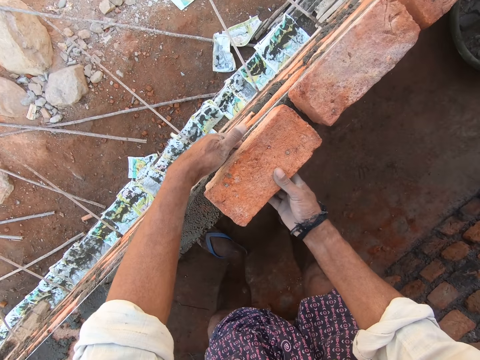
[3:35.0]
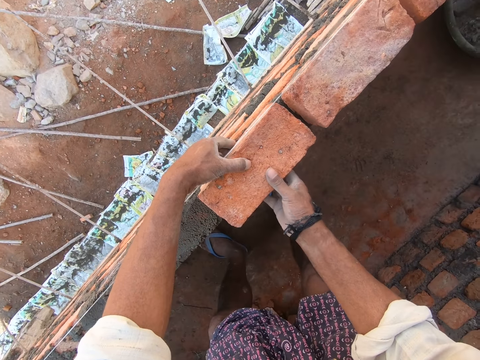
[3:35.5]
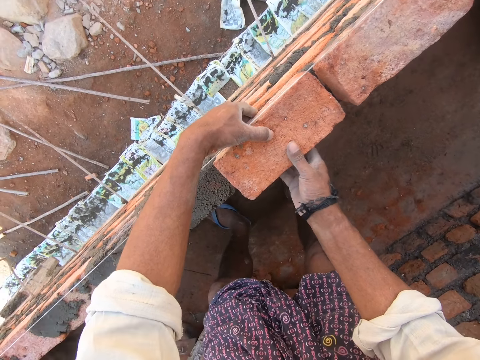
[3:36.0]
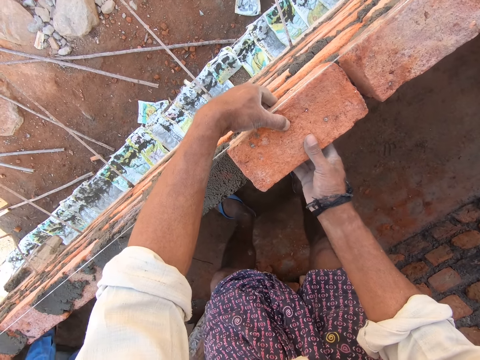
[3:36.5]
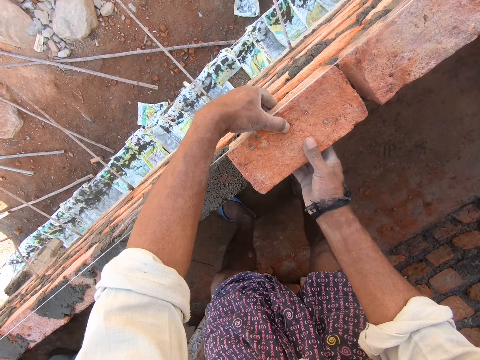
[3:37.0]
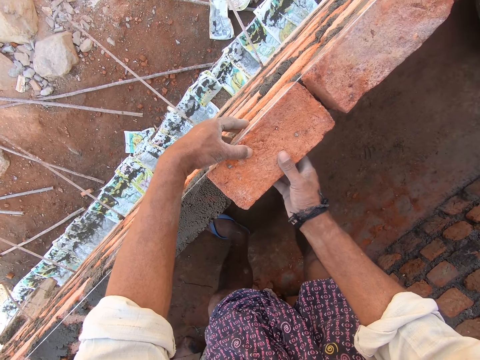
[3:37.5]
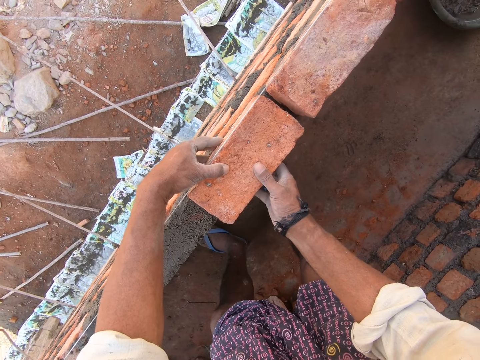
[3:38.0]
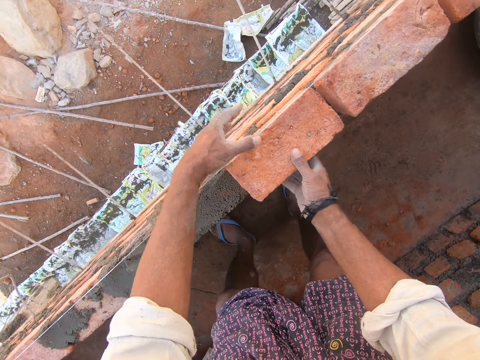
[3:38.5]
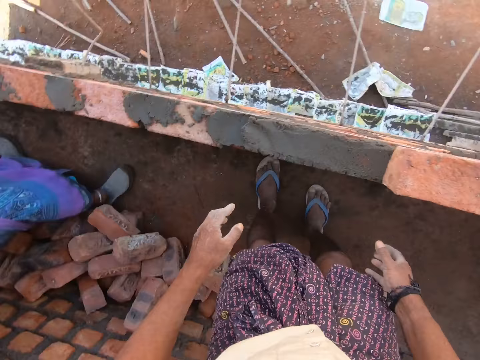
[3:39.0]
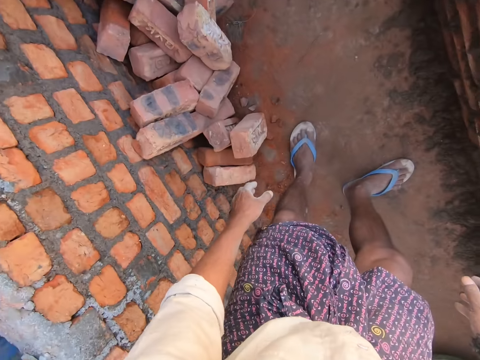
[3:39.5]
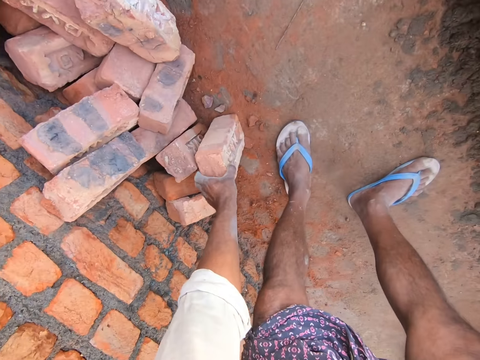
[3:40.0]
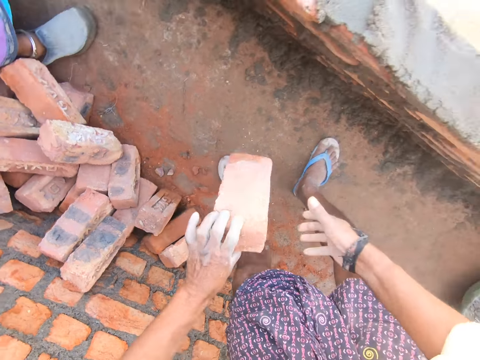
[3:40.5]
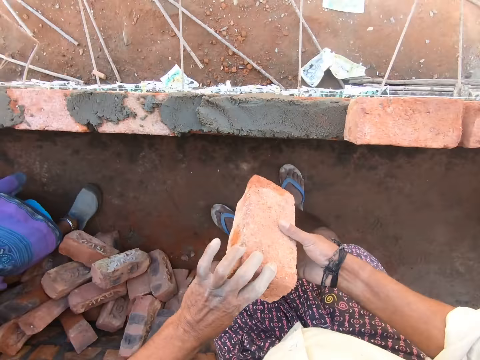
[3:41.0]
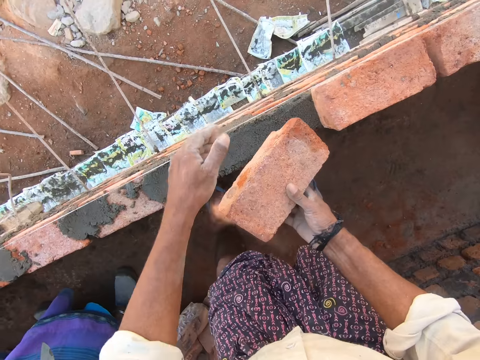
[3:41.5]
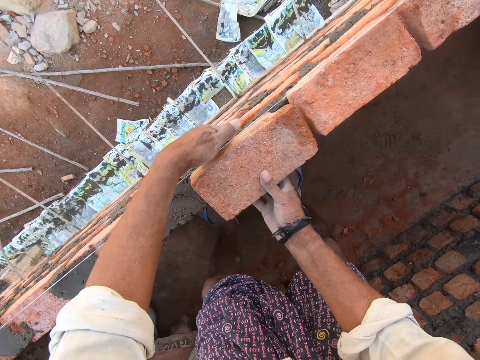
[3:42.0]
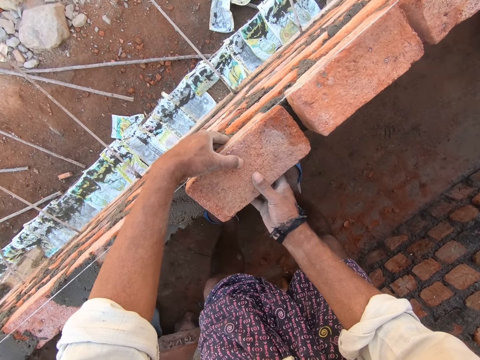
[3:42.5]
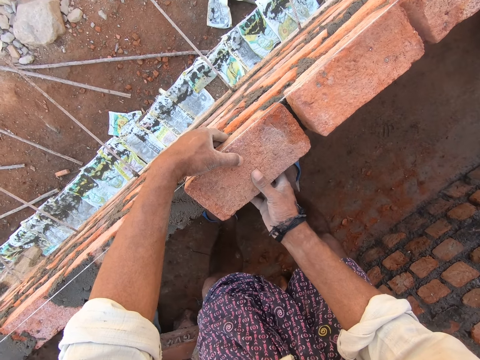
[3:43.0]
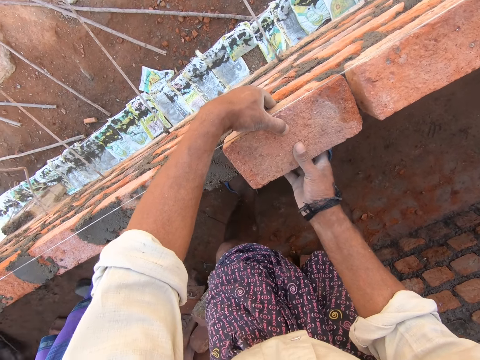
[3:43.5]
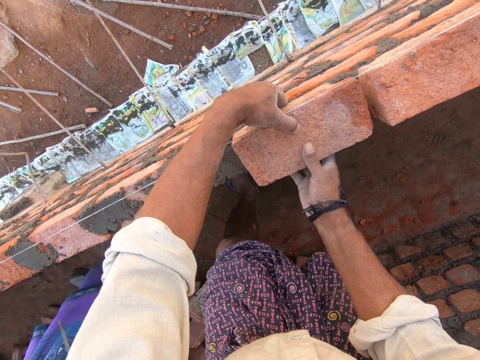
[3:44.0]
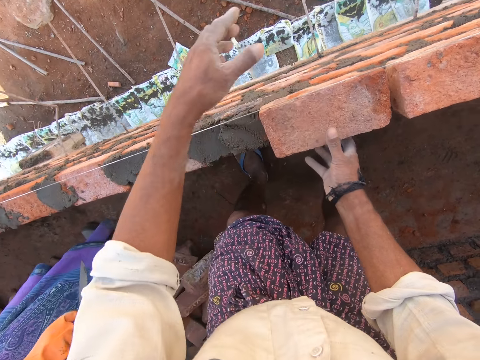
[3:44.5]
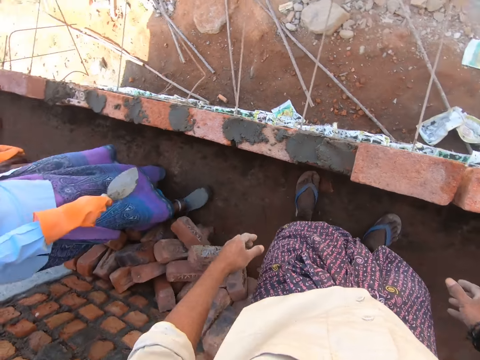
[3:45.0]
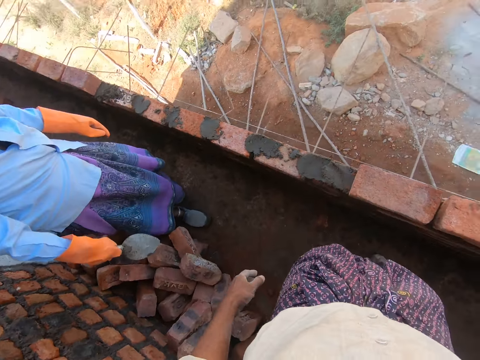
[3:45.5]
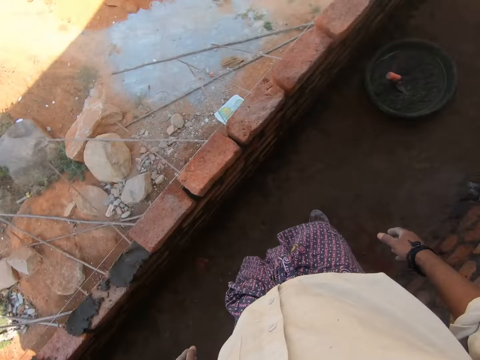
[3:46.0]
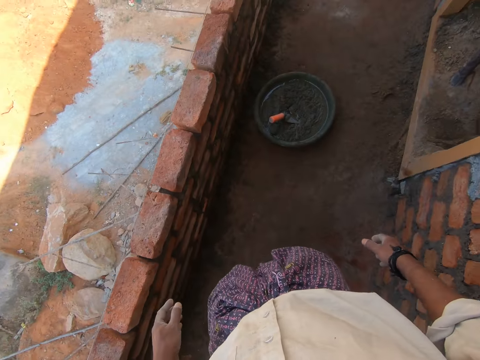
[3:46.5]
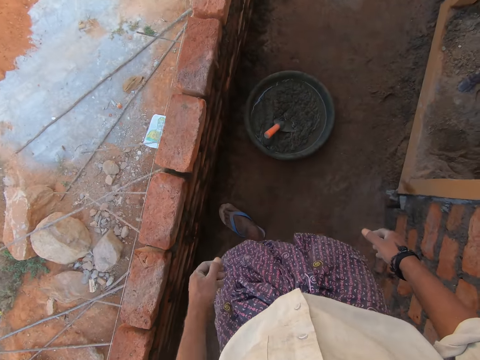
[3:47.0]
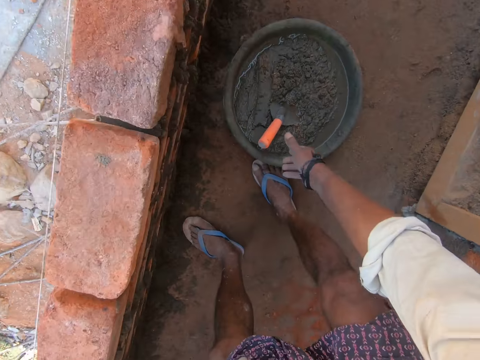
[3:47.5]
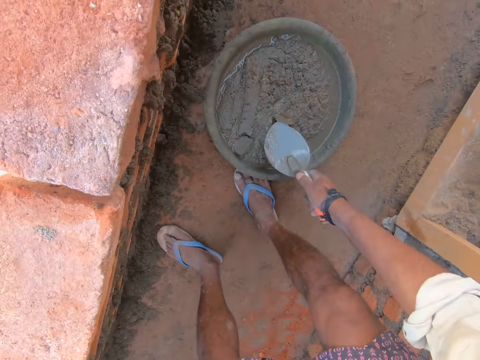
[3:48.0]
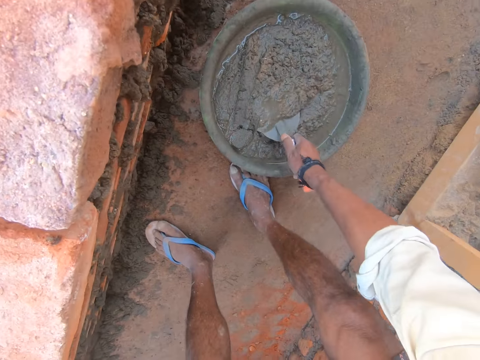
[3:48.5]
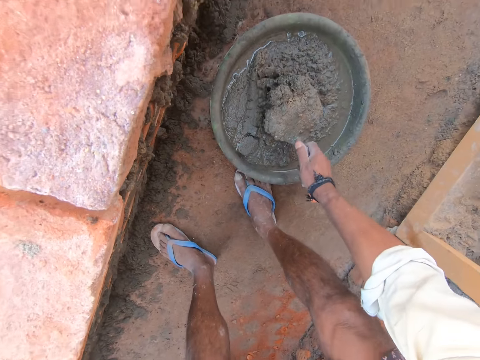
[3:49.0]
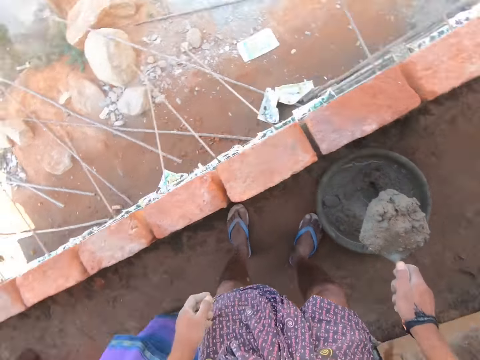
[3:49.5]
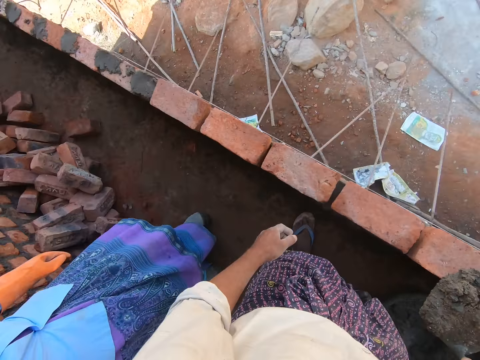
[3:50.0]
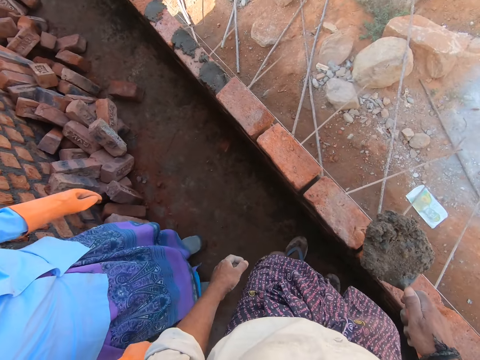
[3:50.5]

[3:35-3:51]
The camera wearer places a brick on the concrete. They arrange the bricks. They pick the brick, pass the brick to the right hand, and place the brick on the concrete. They arrange the bricks. They look around and walk. They pick a trowel and scoop the concrete on the bowl. They chop sand.

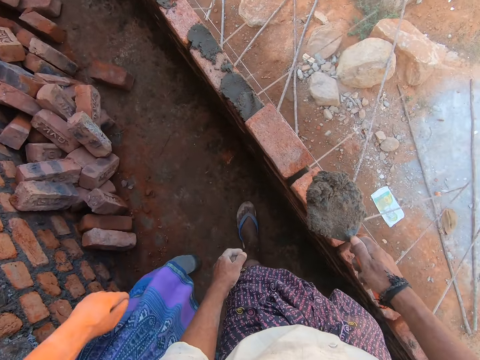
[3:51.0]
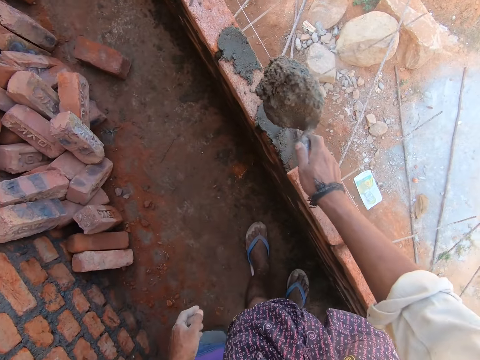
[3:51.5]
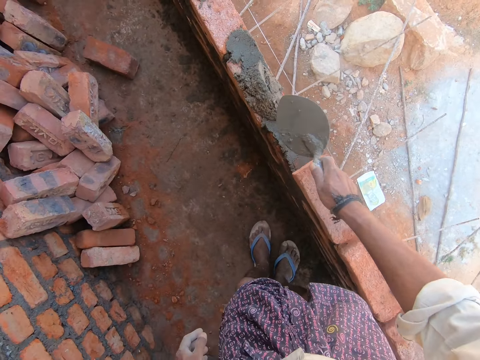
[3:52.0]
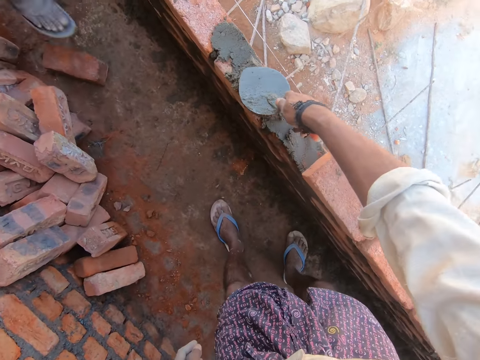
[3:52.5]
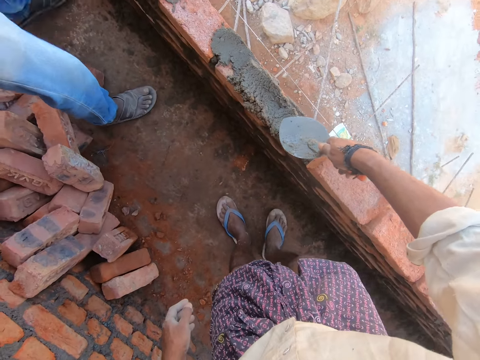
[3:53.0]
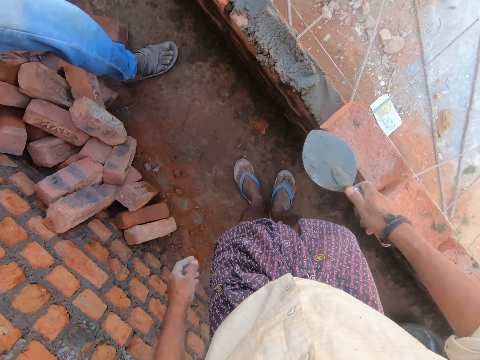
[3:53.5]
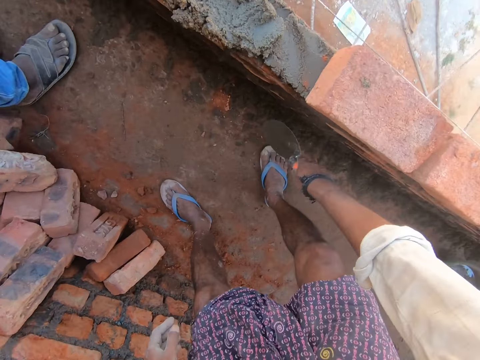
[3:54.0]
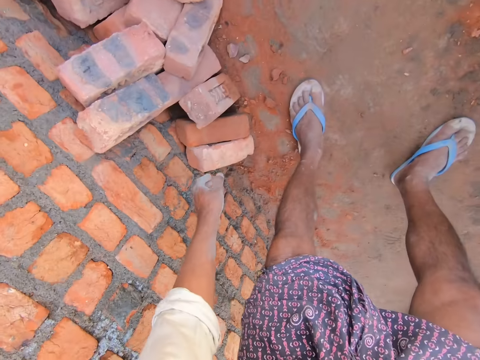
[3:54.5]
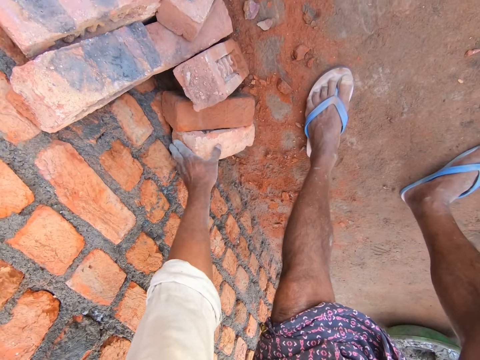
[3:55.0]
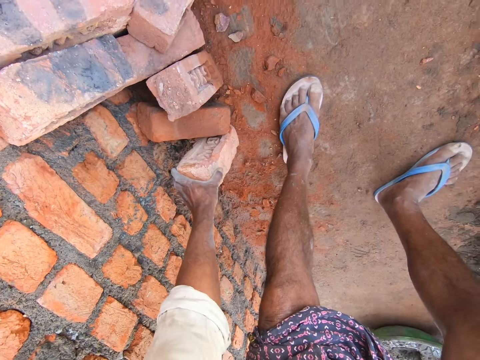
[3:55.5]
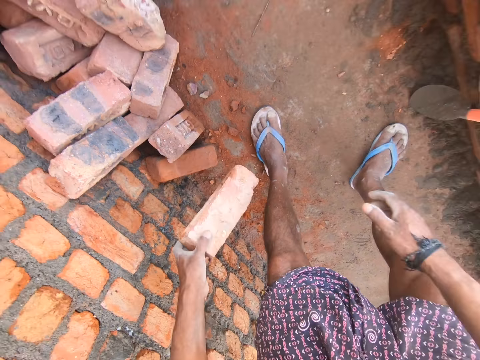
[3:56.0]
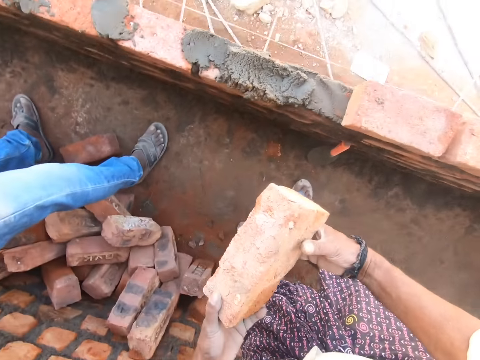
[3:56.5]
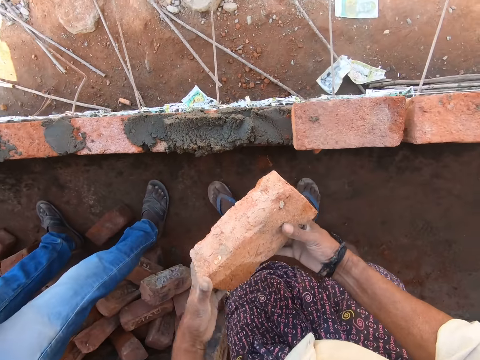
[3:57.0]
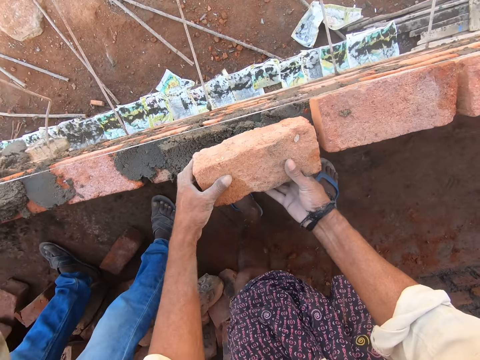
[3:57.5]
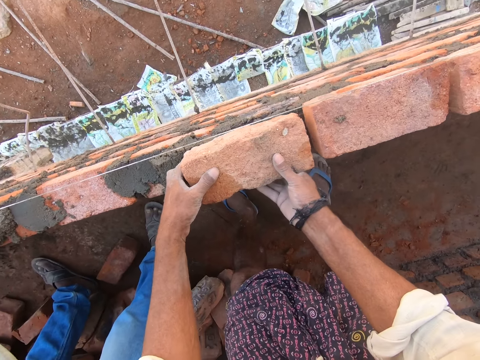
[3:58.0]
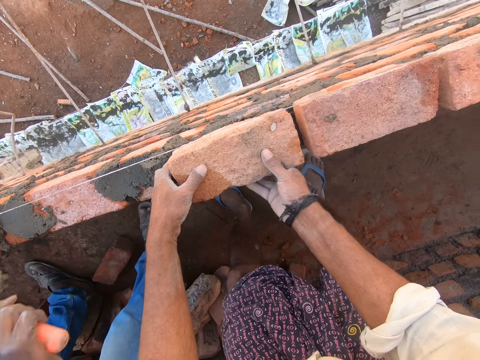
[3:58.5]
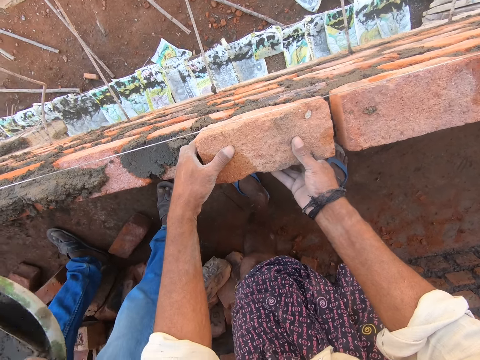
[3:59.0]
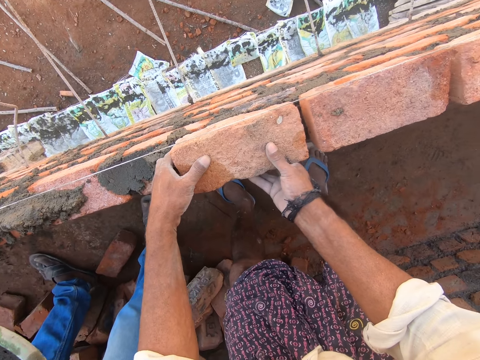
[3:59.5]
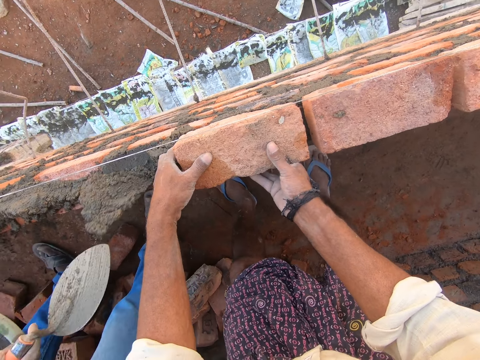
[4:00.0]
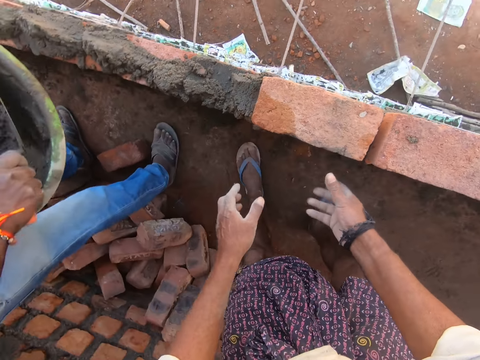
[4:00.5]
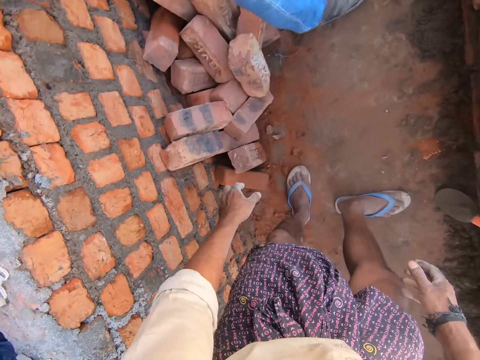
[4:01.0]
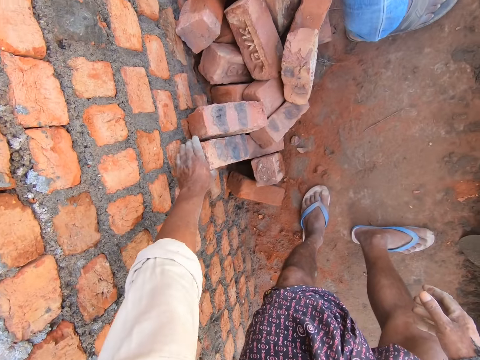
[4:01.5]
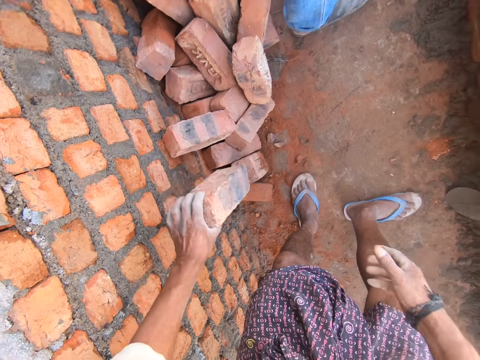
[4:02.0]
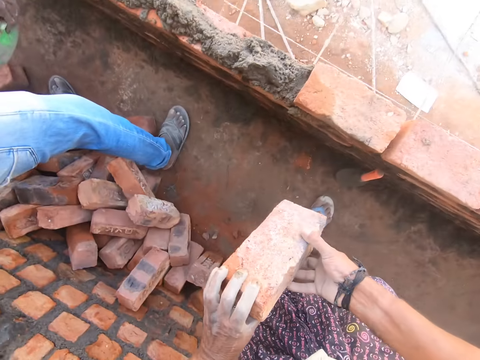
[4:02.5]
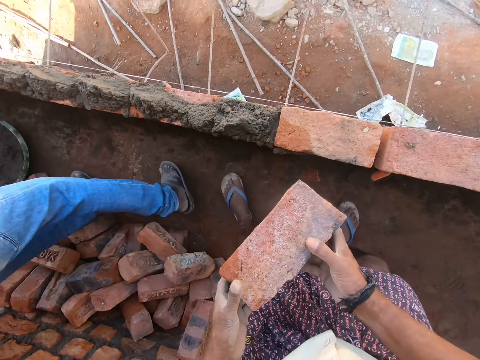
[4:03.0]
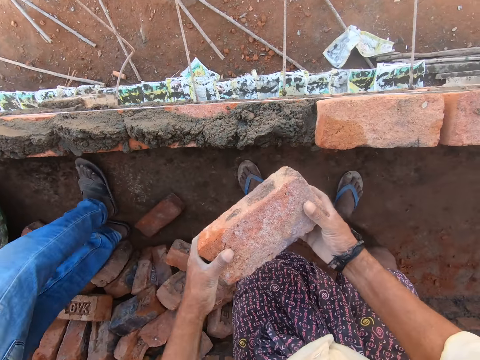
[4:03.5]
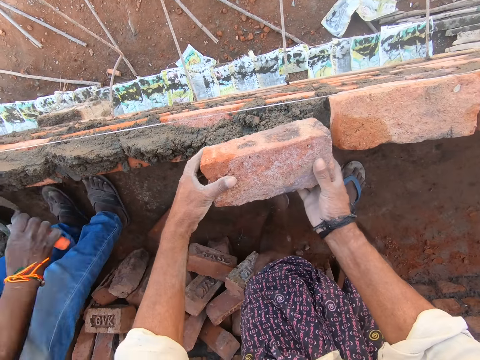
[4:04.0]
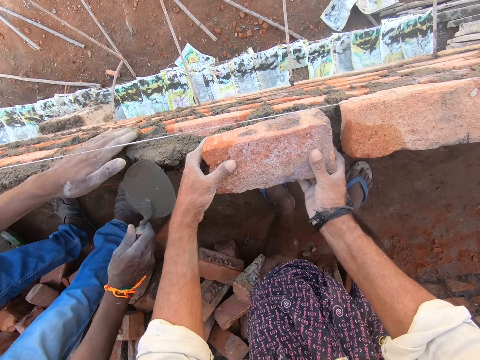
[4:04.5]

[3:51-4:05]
The camera wearer pours concrete or sand on the bricks and levels the concrete on the bricks. They pick a brick and hold the brick with both hands. A man pours the concrete on the bricks. The camera wearer places the brick on the concrete. They arrange the bricks. The man pours the concrete. The camera wearer puts the sand on the bricks. They pick the brick and hold the brick with both hands.
